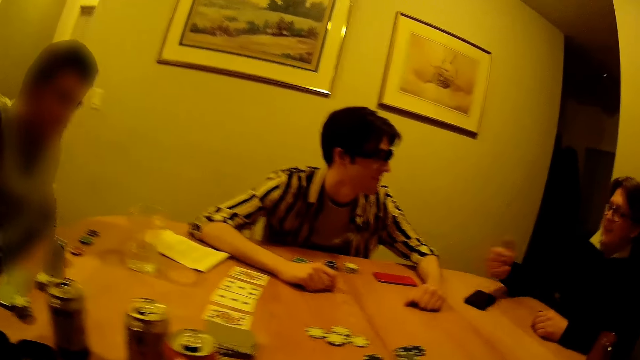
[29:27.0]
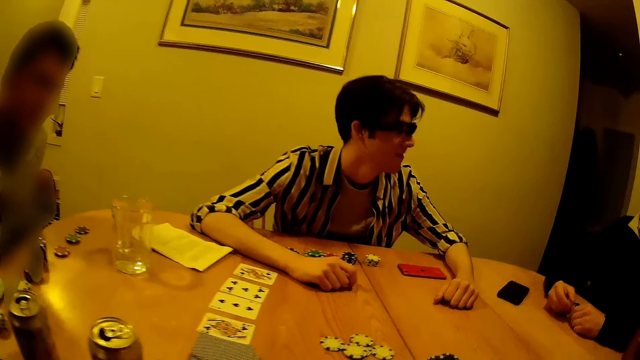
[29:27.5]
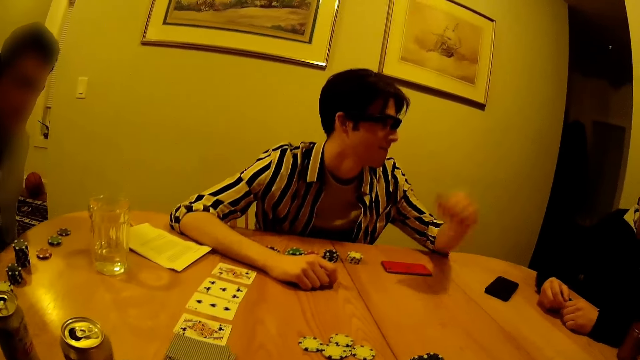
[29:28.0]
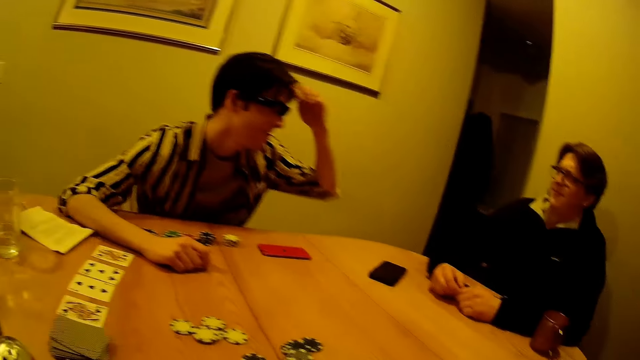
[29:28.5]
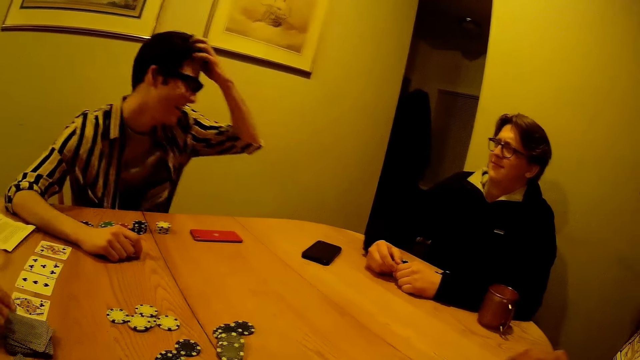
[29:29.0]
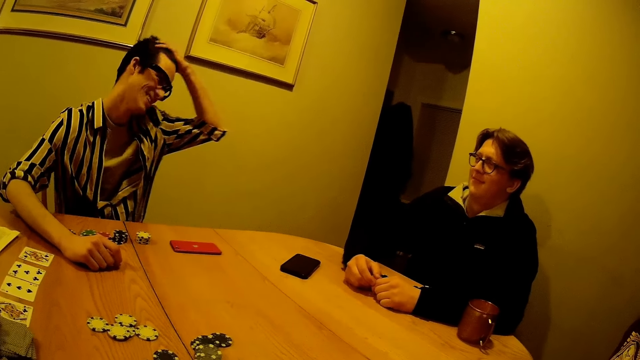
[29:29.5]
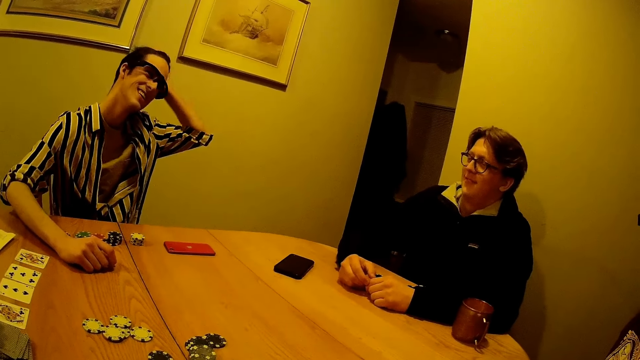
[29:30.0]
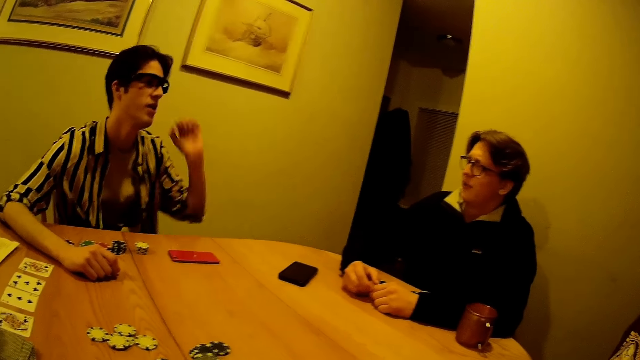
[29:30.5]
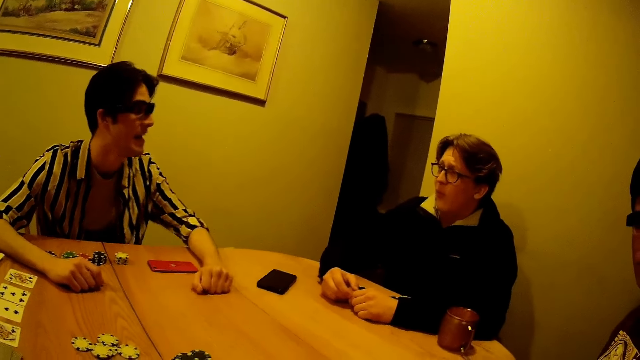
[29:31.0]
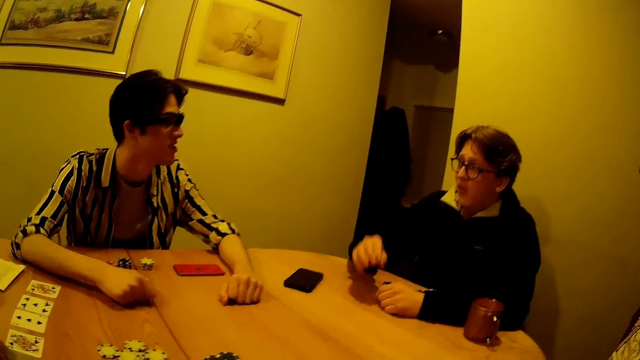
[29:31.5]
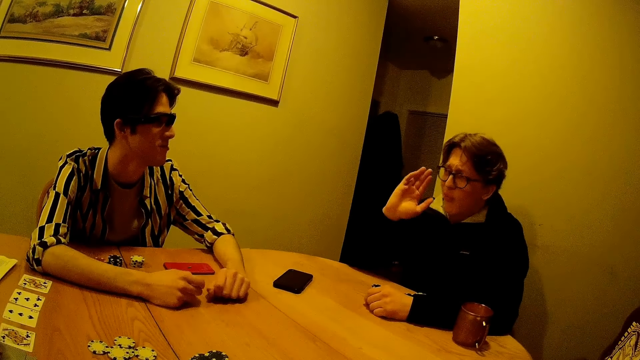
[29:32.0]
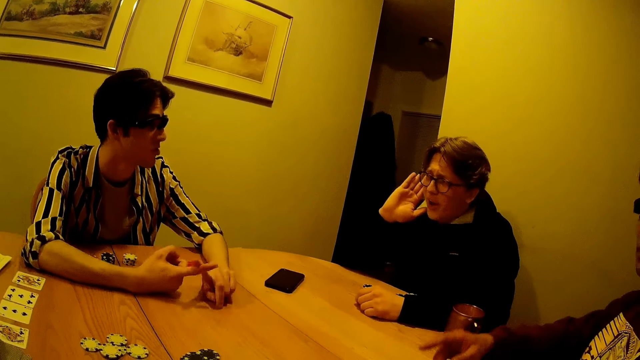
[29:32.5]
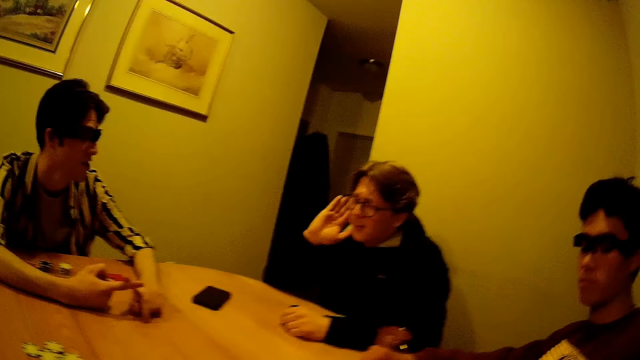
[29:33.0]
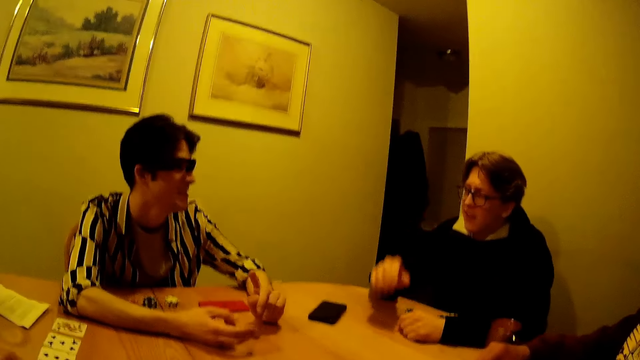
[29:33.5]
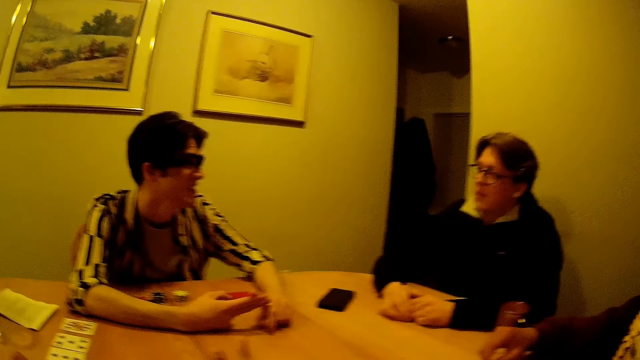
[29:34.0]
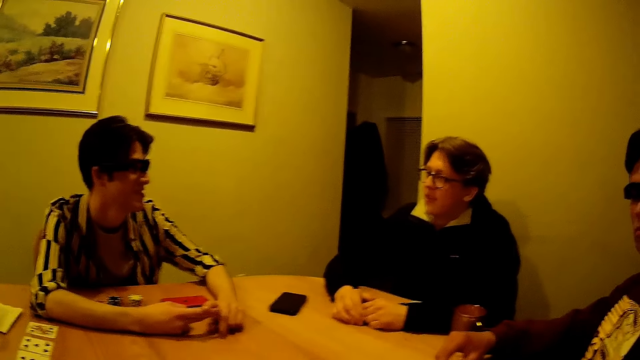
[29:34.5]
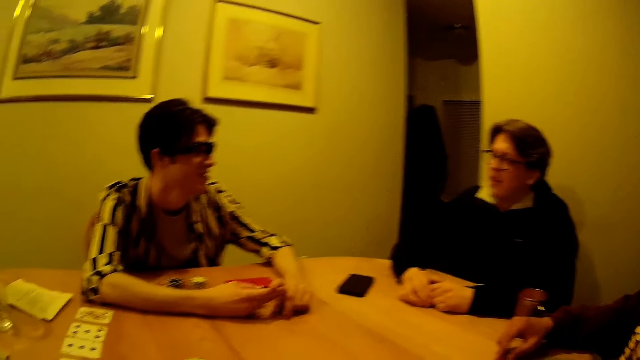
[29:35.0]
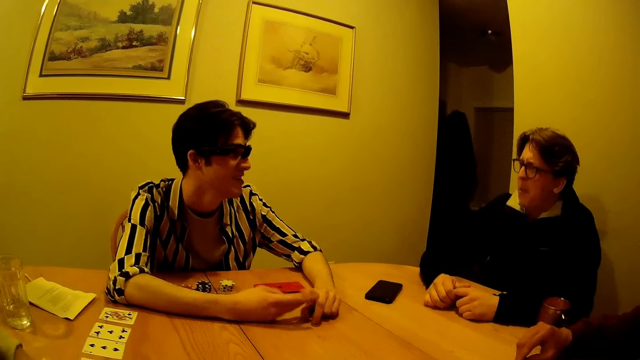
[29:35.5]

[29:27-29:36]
A man rubs another man's hand and rests a hand on the table. The second man runs his left hand through his hair, lifts a hand, touches his hair, and lowers a hand. The first man cups his right ear in his right hand. The second man moves a hand. The first man lifts a hand and touches the face. A third man moves a hand to the table. The second man crosses his fingers. The first man lowers a hand. The second man moves the fingers apart. The first man rests a hand on the table. The second man crosses the fingers and hits the other fingers.

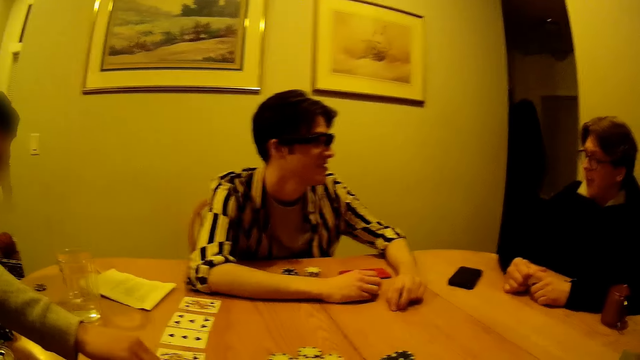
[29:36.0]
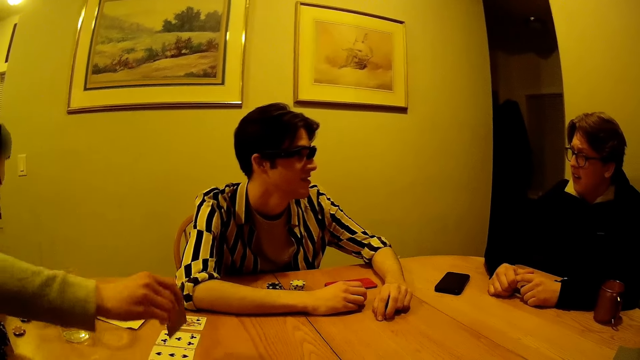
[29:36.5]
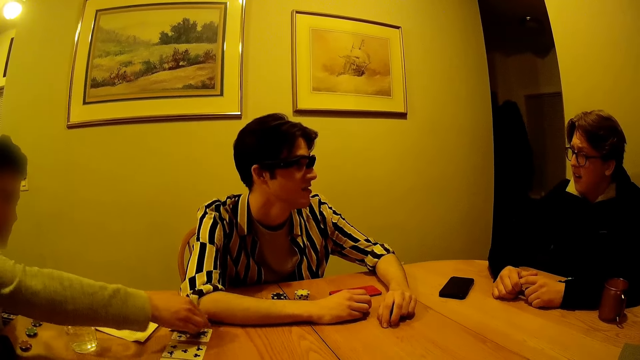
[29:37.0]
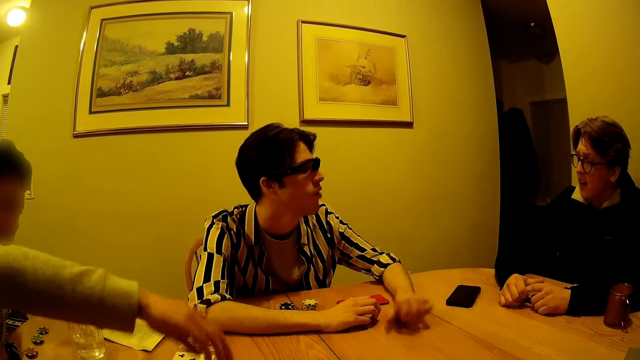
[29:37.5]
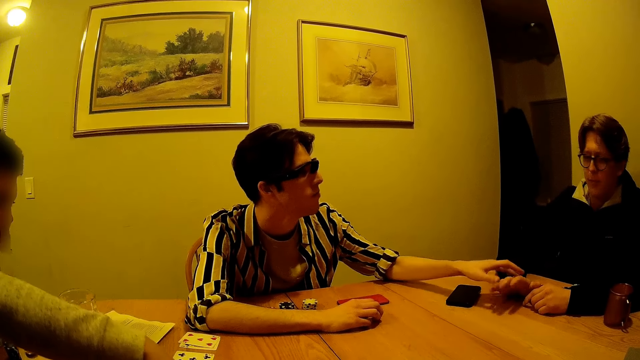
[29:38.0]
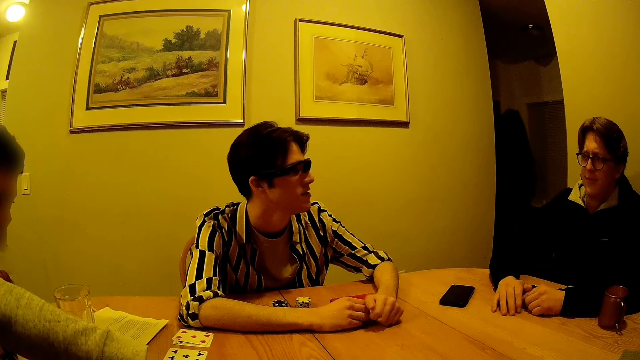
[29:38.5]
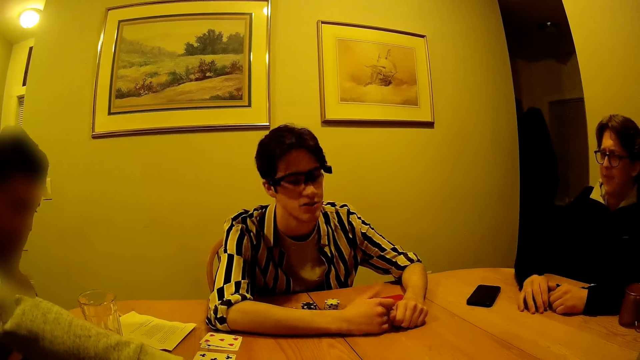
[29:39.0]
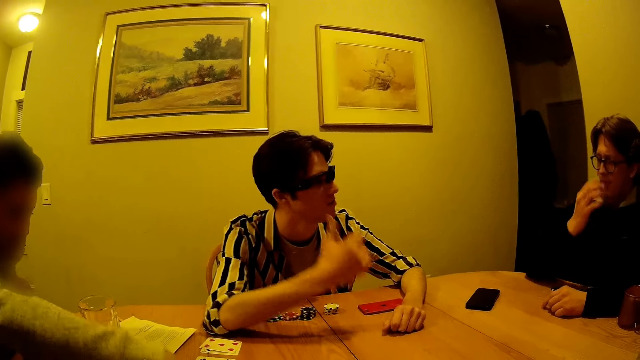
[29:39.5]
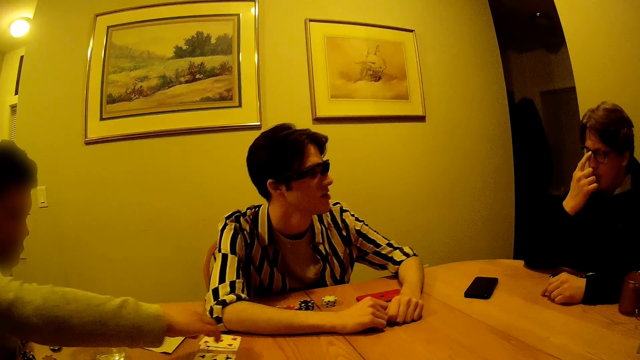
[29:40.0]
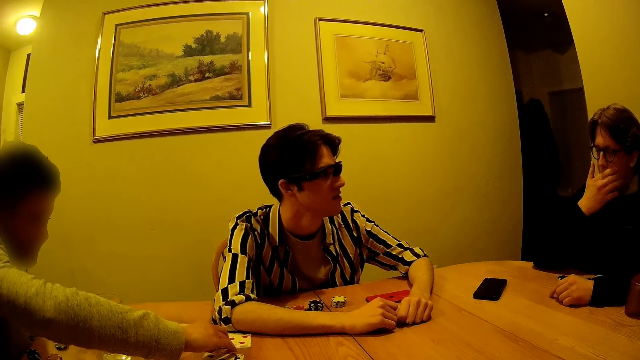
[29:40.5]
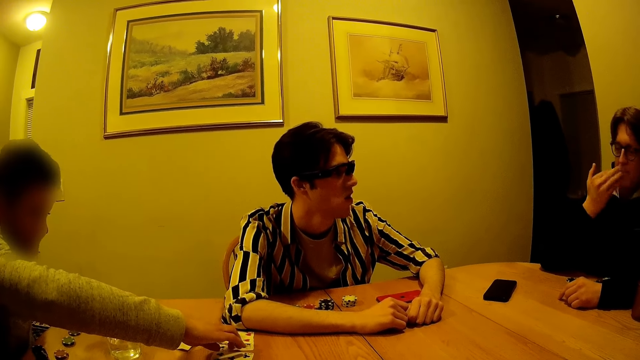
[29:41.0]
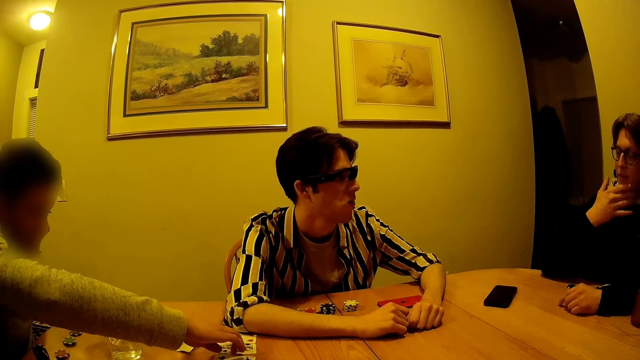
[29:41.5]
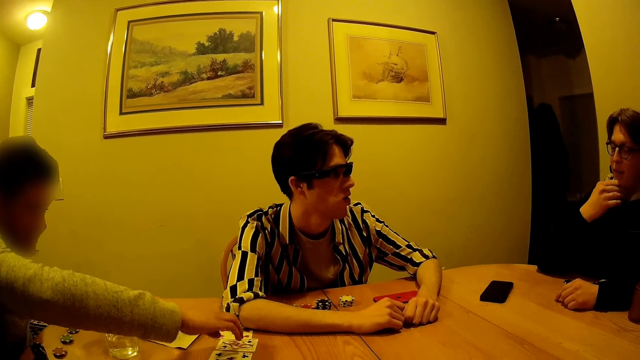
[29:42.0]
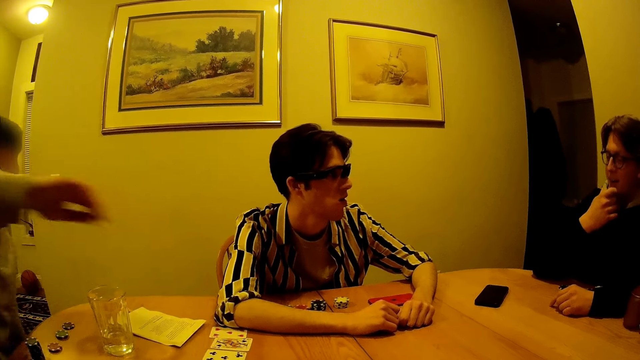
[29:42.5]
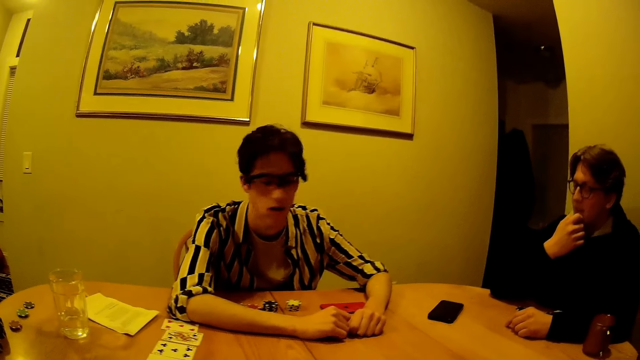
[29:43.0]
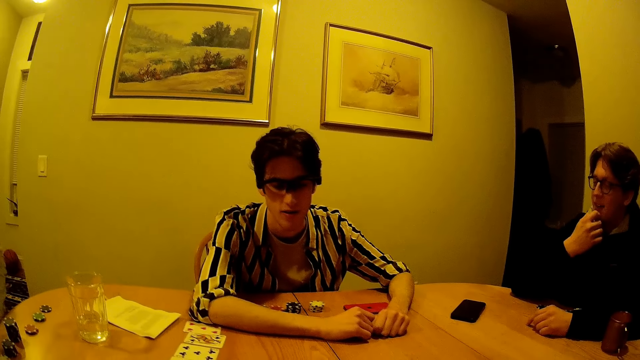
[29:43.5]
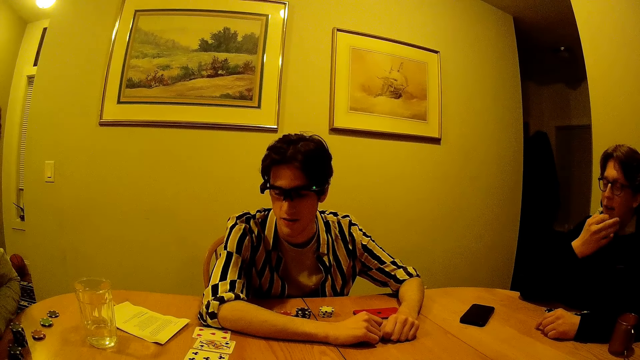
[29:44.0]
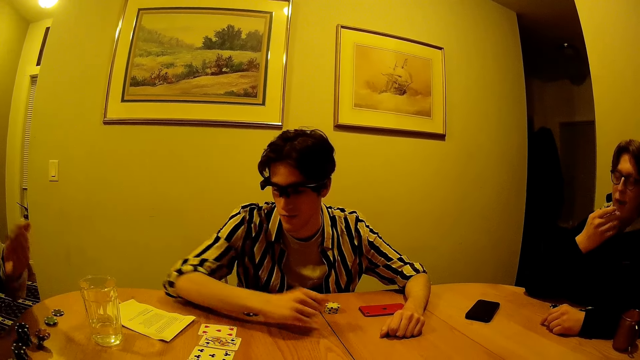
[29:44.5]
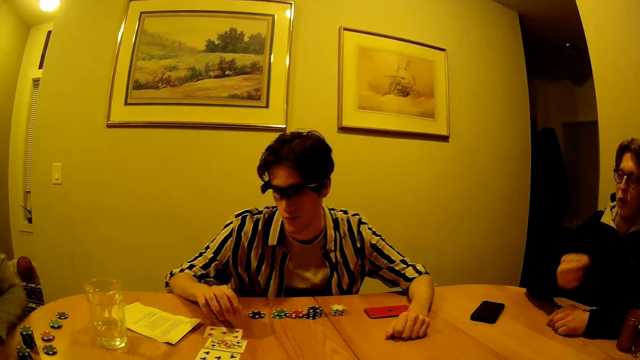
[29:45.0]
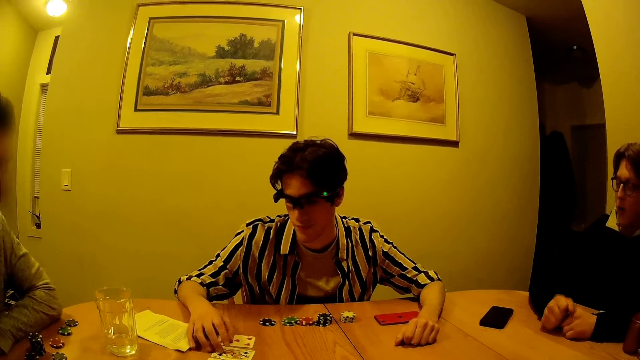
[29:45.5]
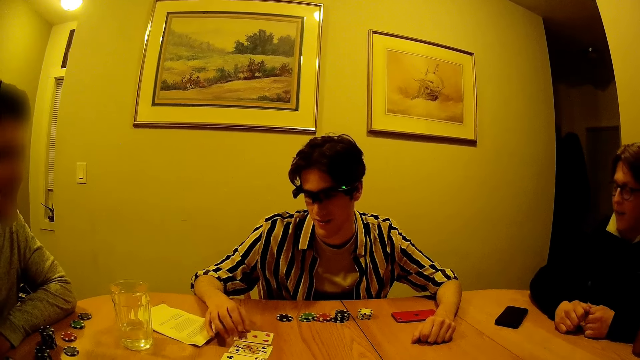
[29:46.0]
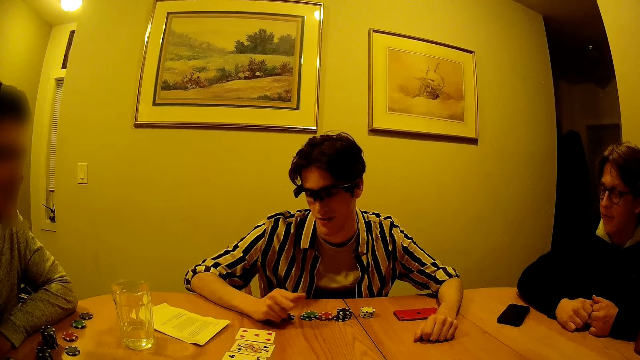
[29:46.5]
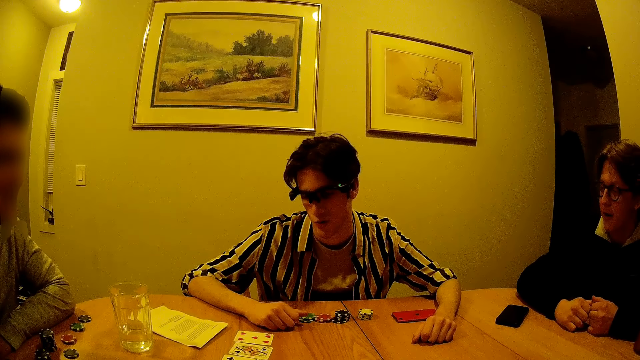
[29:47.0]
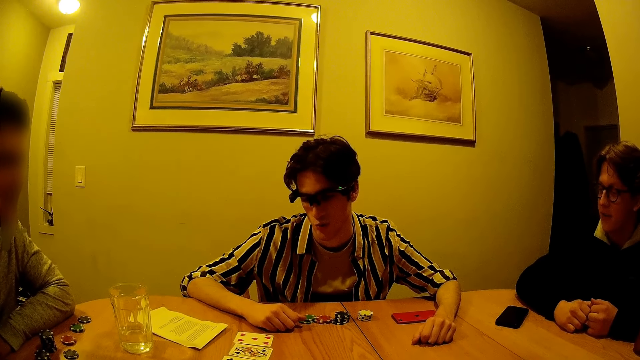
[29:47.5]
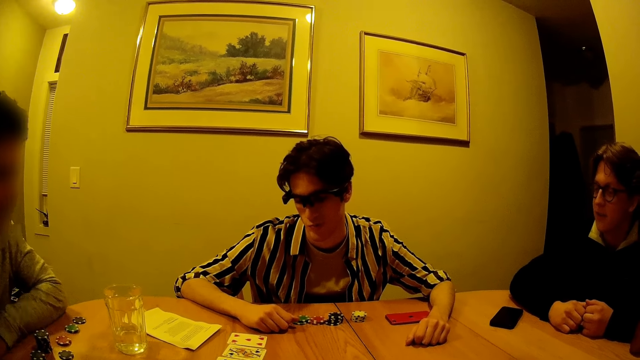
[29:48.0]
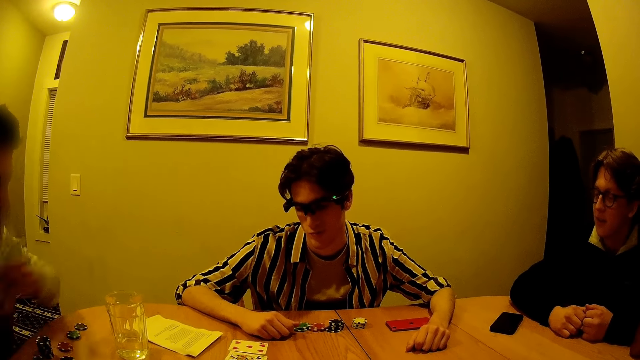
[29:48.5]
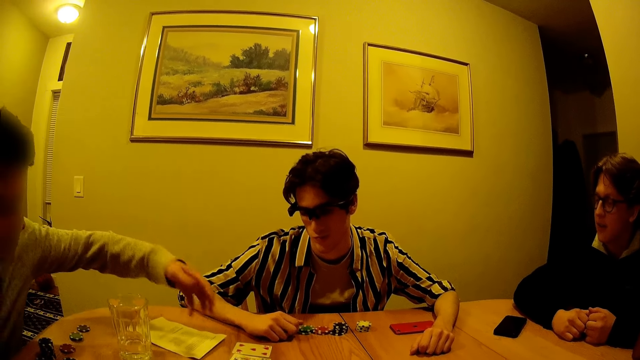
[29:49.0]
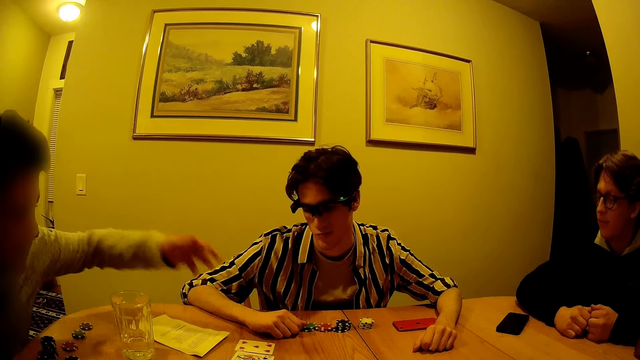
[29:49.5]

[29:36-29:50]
A man moves a hand away from the table. Another man moves the hands apart. A third man picks up a card, drops the card. The second man taps the right arm of a fourth man with his left hand. The third man moves a hand. The fourth man taps the table with his right hand. The second man holds the fourth man's hand. The fourth man lifts a hand. The second man moves a hand away from the fourth man and rests the hand on the table. The fourth man rests a hand on the table. The second man lifts a hand. The fourth man adjusts his glasses with his right hand. The second man lowers a hand and knocks the table with his right hand. The fourth man lifts a hand. The second man lifts a hand. The third man arranges some cards on the table with his right hand. The second man lowers a hand. The fourth man wipes his face with his right hand. The third man moves the cards. The fourth man rubs the mouth. The third man interacts with the camera wearer, the second man, the fourth man and the first man at the table. The fourth man touches his chin. The third man removes a hand from the cards. The second man looks around, touches some cards with his right hand, and moves a hand. The fourth man moves a hand away from his chin and rests the hand on the table. The second man spreads the cards and moves a hand away. The third man points at the cards with his left hand and moves the hands towards the cards.
